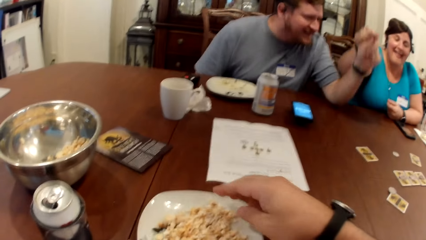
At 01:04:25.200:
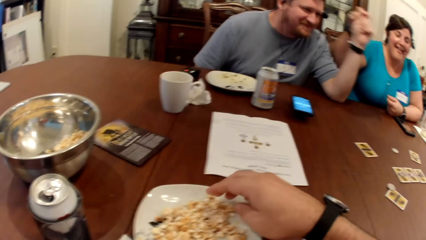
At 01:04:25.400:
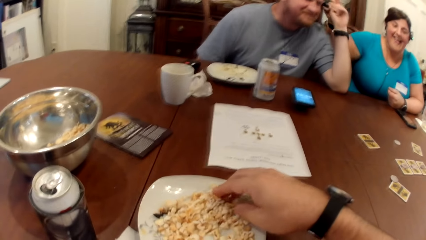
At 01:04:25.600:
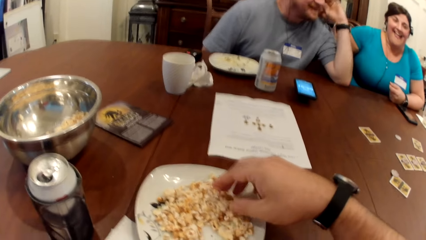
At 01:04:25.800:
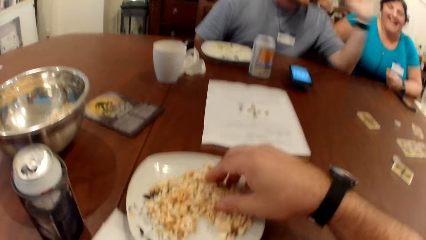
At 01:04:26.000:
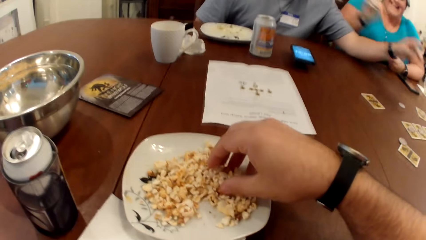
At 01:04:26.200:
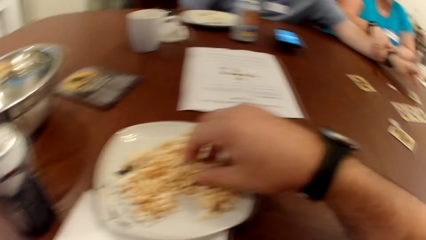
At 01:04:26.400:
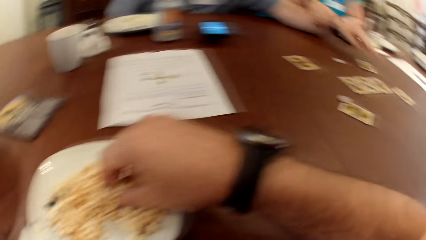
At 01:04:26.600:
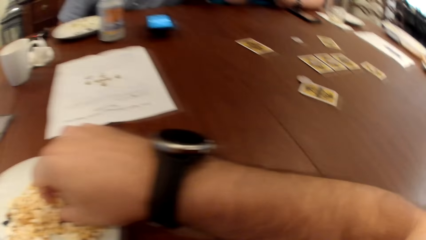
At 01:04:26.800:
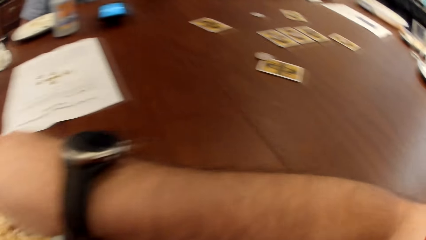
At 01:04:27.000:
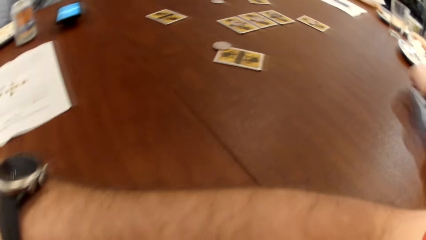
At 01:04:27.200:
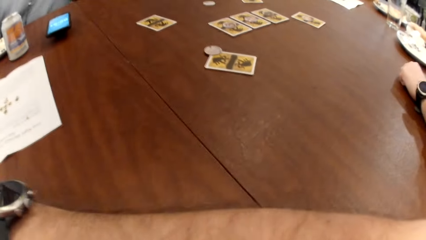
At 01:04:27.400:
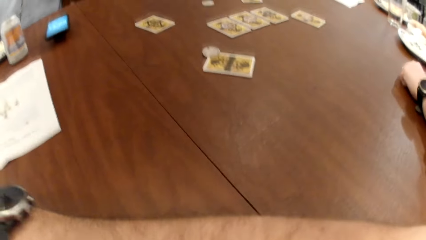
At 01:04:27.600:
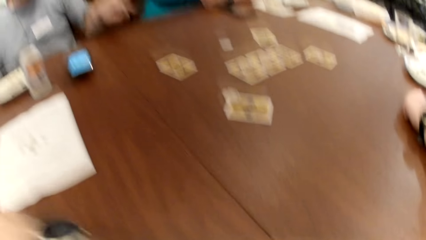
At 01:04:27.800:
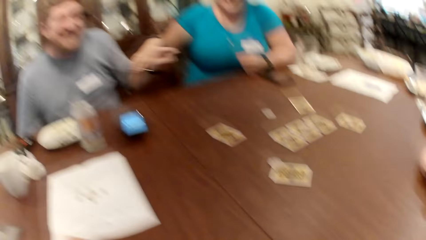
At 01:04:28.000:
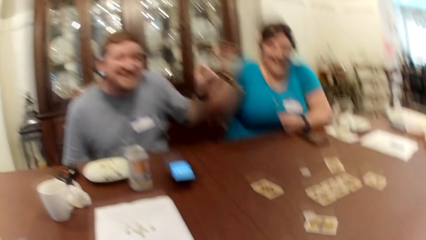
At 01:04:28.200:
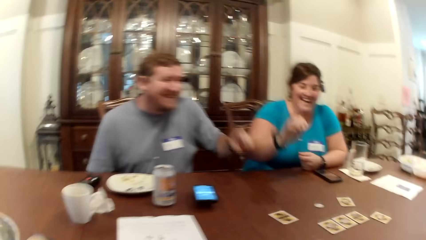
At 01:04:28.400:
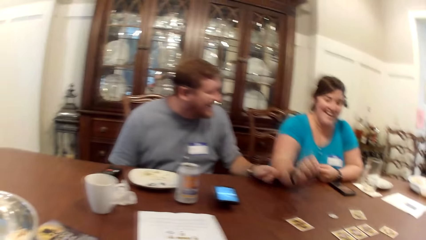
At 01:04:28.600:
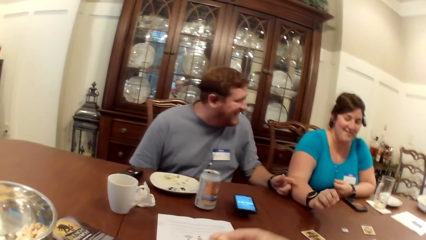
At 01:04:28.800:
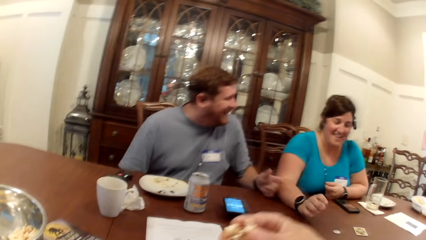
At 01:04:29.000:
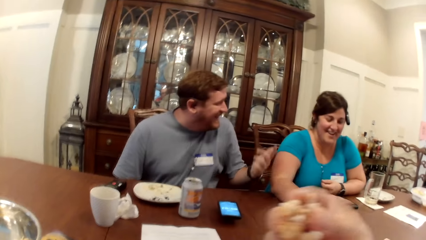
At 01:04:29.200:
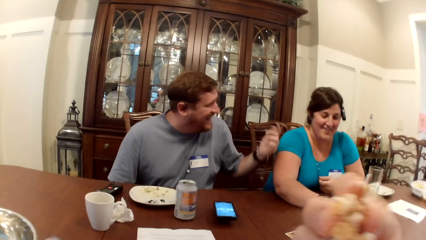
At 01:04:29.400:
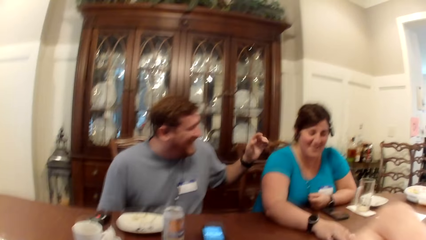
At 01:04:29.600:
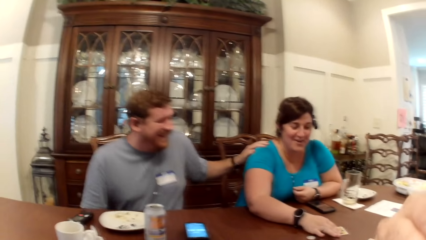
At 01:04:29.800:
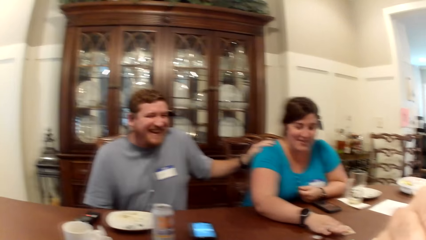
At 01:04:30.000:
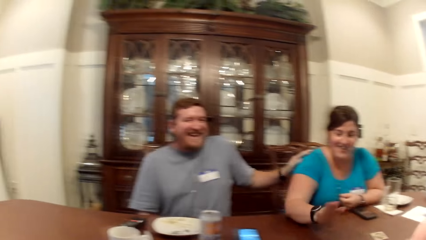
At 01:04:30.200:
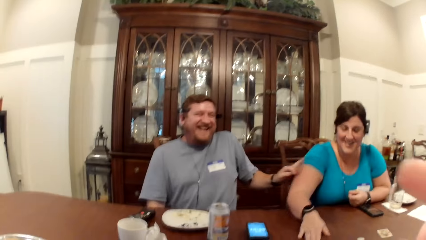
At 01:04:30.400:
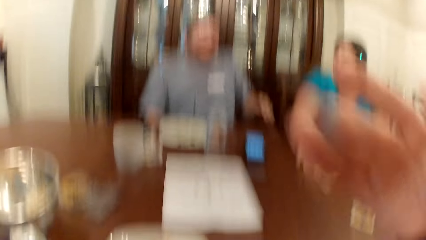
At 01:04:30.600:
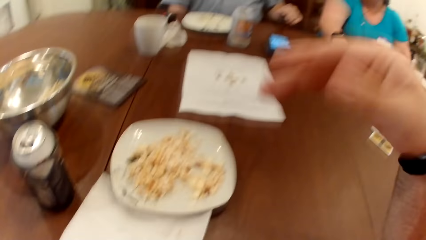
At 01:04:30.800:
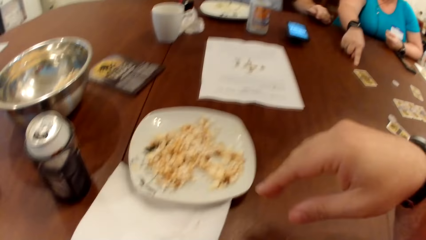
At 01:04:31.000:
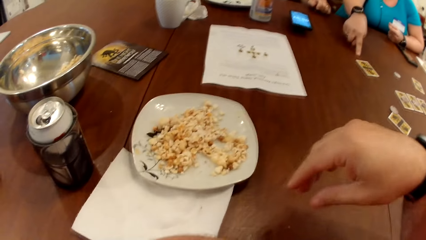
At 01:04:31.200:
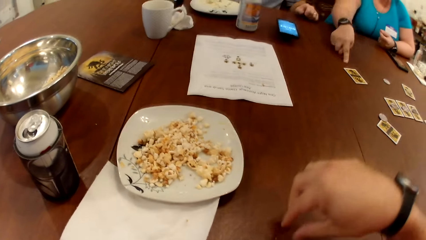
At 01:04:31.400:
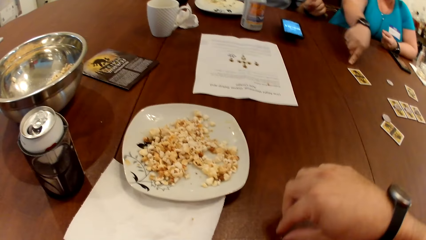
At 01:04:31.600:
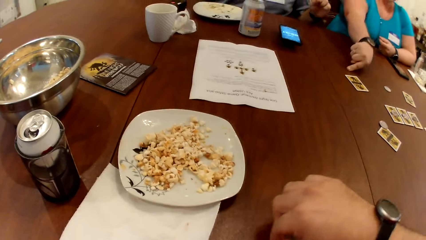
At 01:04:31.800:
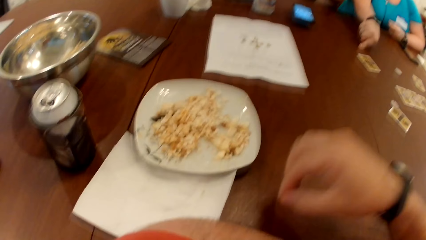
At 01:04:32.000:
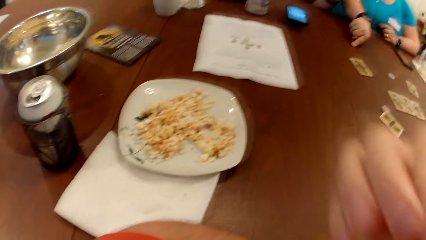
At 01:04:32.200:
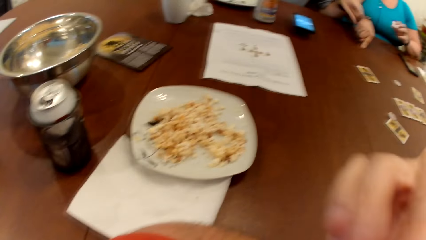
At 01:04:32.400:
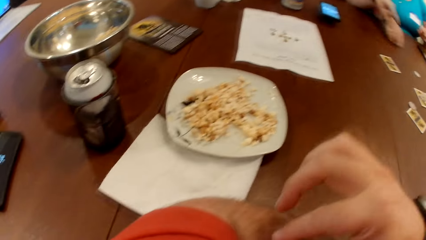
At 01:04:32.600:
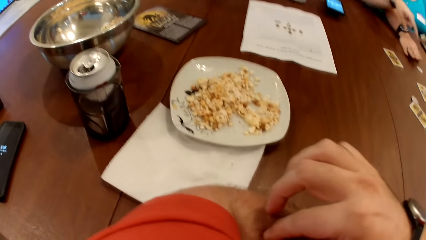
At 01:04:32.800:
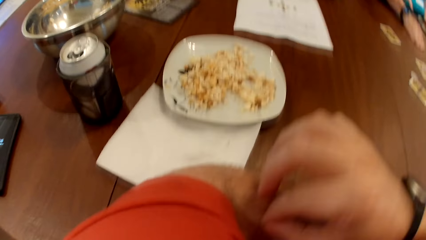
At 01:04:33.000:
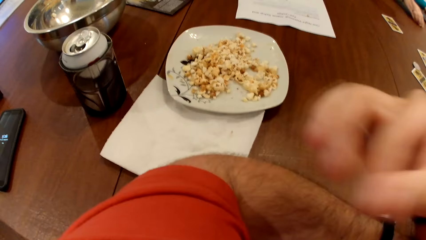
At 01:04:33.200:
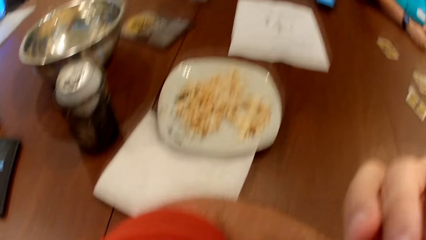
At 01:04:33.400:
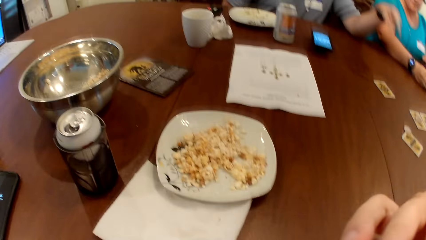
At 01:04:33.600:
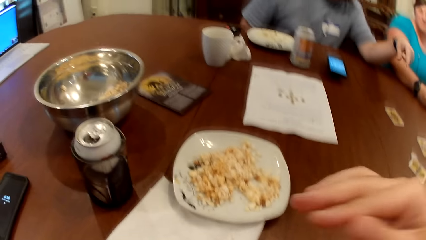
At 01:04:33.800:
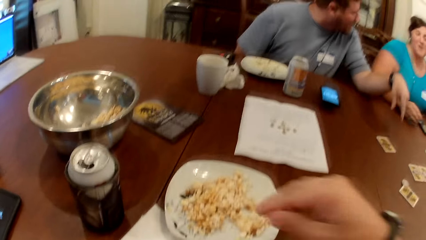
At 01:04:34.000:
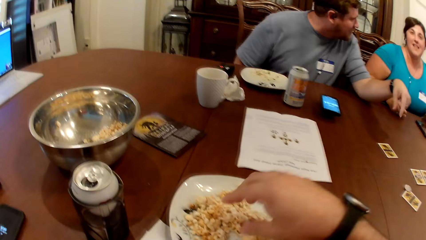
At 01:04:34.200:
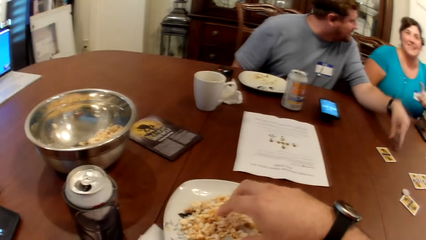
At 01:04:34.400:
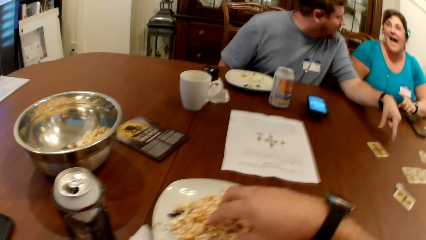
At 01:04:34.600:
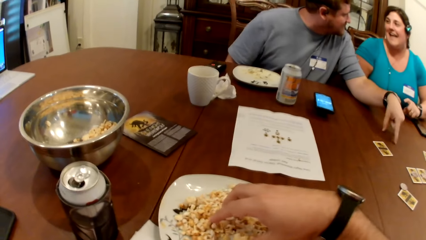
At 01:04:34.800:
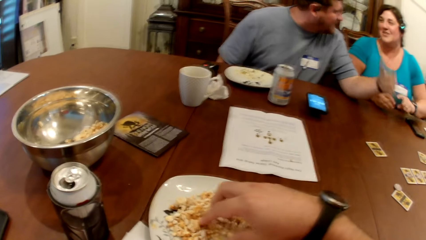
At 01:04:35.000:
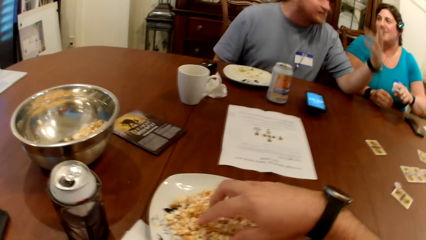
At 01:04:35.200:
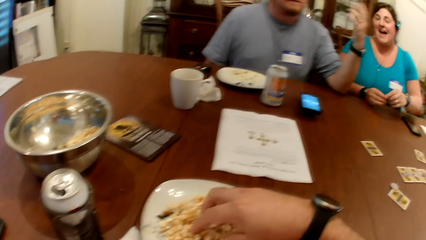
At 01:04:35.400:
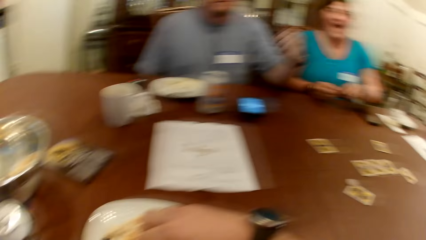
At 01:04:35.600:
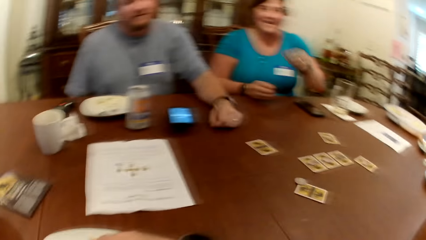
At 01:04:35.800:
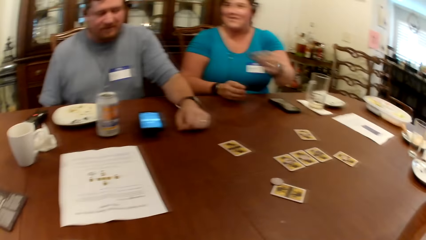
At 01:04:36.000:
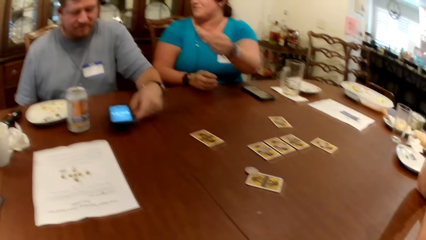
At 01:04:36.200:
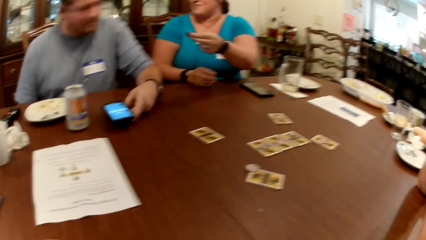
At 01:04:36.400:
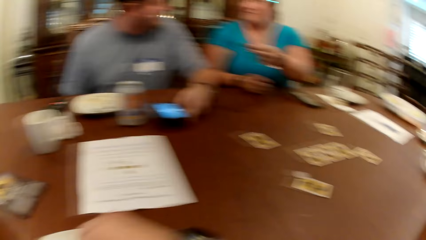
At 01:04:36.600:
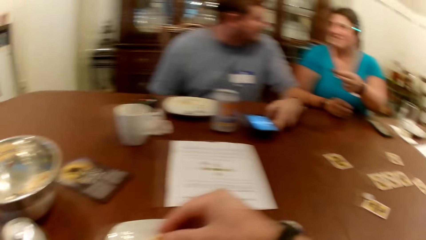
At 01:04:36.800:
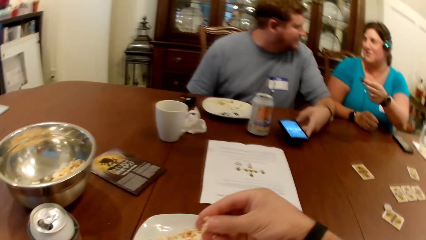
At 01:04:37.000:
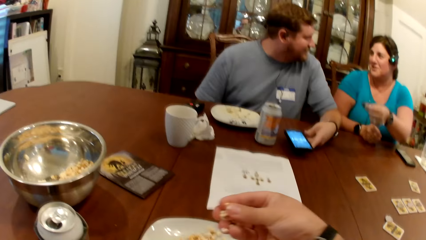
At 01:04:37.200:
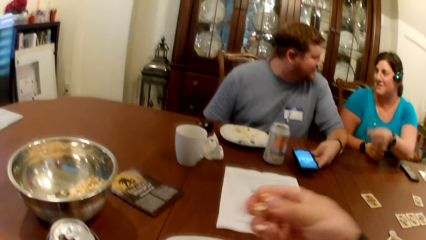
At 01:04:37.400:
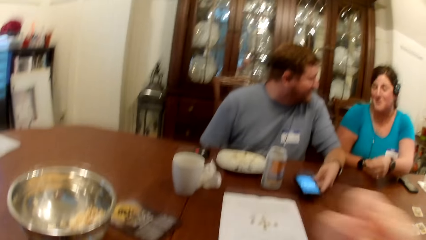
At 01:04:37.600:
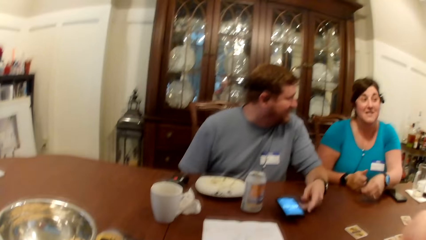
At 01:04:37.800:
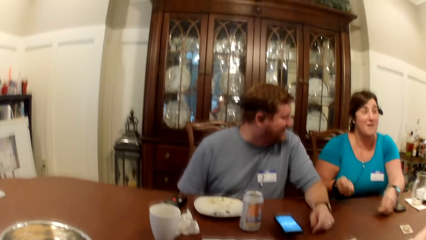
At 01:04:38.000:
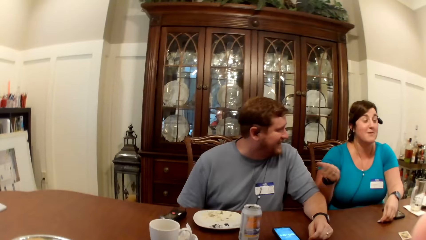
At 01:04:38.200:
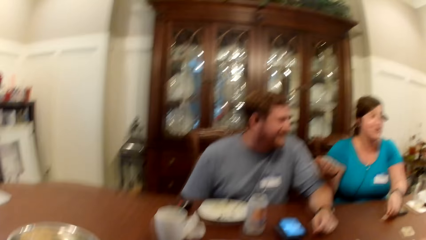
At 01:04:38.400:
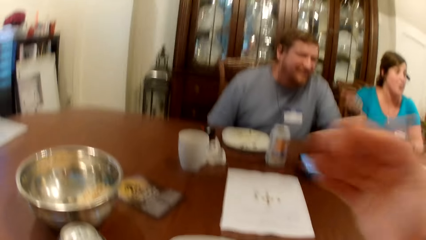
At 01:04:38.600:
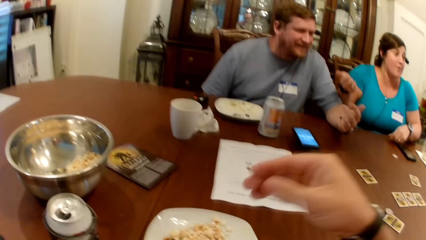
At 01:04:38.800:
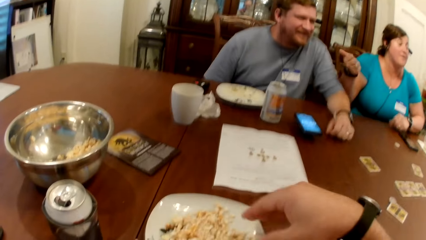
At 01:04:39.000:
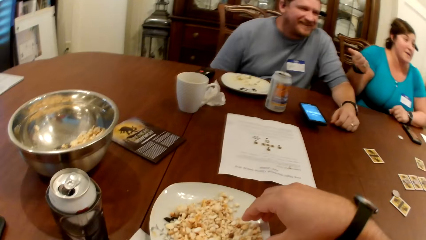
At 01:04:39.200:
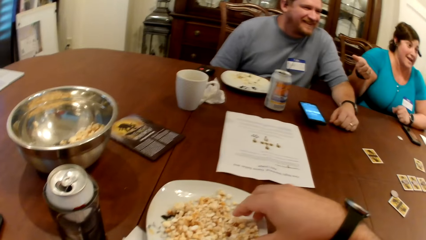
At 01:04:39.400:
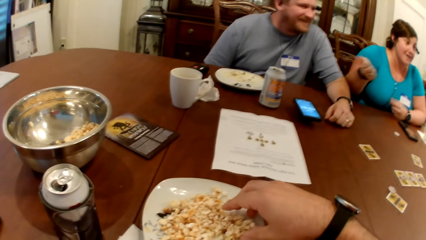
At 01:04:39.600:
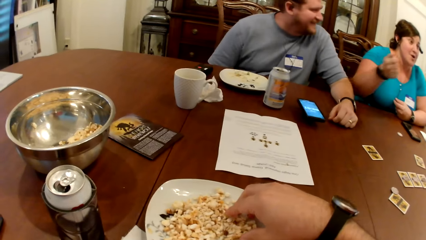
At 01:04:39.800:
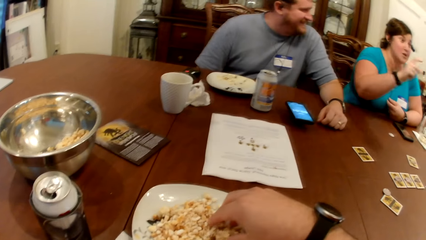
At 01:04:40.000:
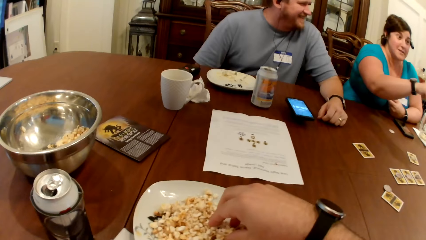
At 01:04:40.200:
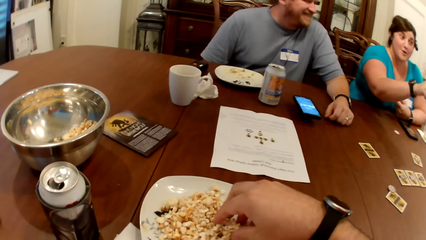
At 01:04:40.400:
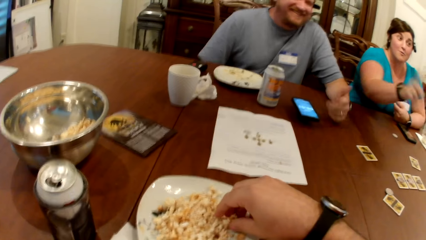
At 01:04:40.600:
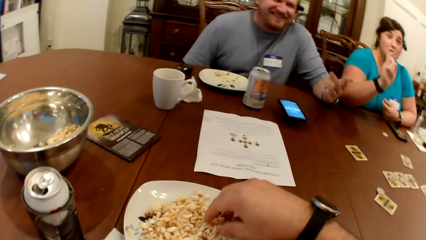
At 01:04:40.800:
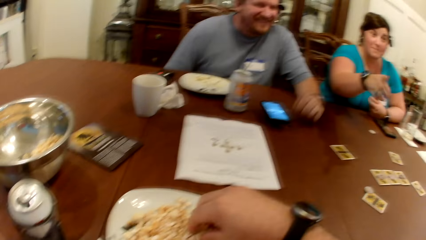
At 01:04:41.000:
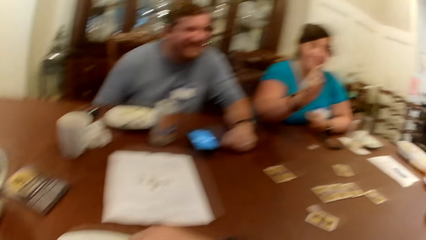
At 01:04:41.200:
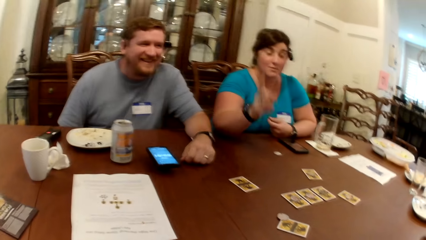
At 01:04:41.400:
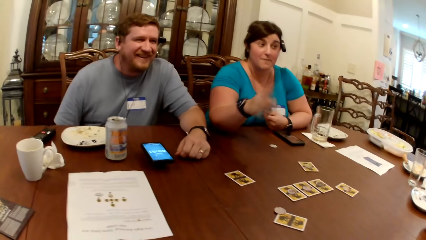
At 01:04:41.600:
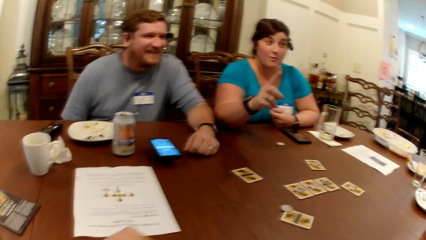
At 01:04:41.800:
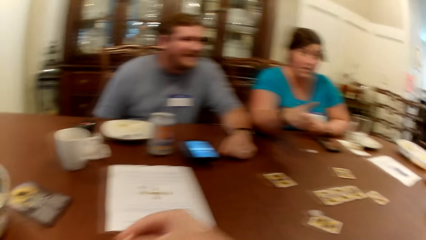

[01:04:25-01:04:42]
The camera wearer takes some popcorn from the plate on the table with his right hand. He lifts the popcorn in his right hand towards his mouth. The woman moves the card with the token on it on the table with her right hand. The man touches the woman's right arm with his left hand. The camera wearer puts the popcorn in the mouth. The woman taps the table with her right hand. The camera wearer takes some popcorn flakes from the table with his right hand. He lifts the popcorn flakes in his right hand towards his mouth. He takes some popcorn flakes from his left arm on the table with his right hand. The woman takes the token on the table with her right hand. The camera wearer lifts the popcorn flakes in his right hand towards his mouth. He takes some popcorn from the plate on the table with his right hand. The woman takes the token with her left hand from her right hand. The man touches the phone on the table with his left hand. The camera wearer lifts the popcorn in his right hand towards his mouth. The woman drops the token in her left hand on the table. The camera wearer takes some popcorn from the plate on the table with his right hand.
